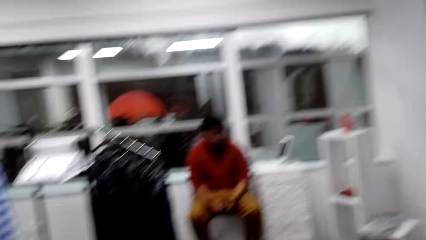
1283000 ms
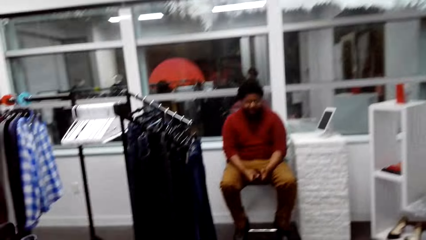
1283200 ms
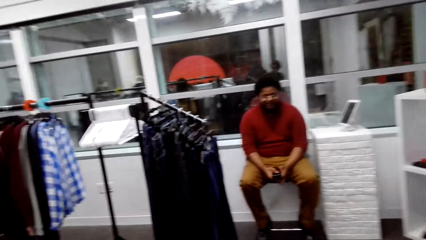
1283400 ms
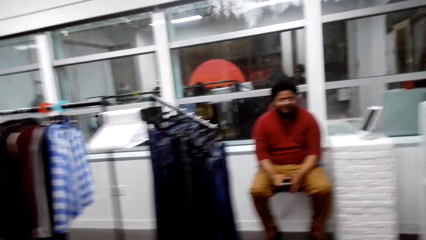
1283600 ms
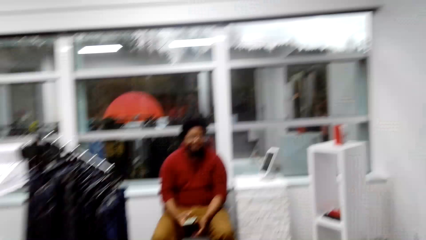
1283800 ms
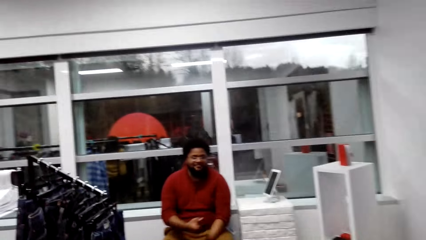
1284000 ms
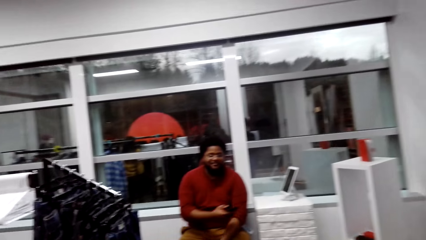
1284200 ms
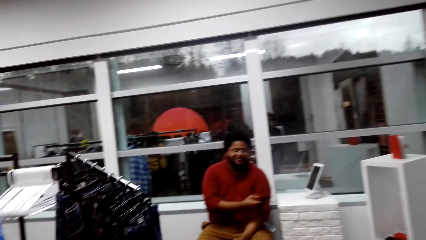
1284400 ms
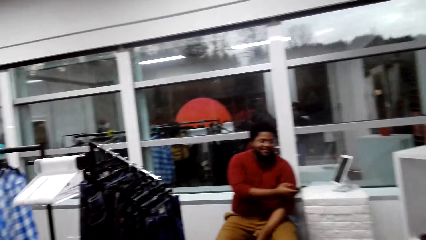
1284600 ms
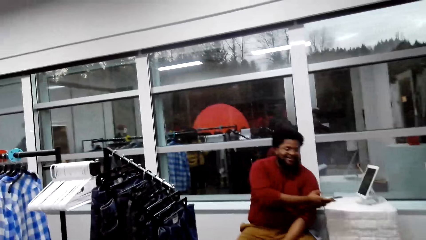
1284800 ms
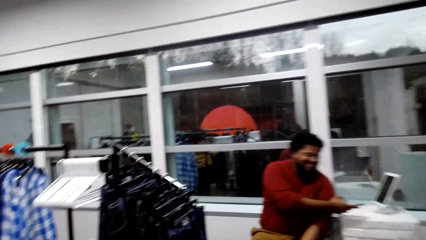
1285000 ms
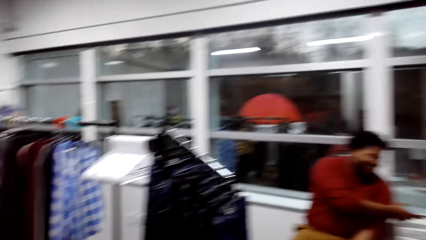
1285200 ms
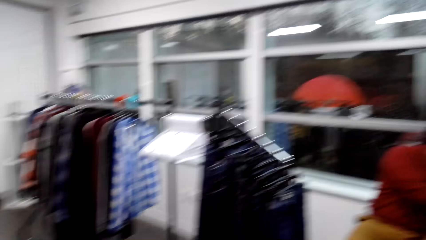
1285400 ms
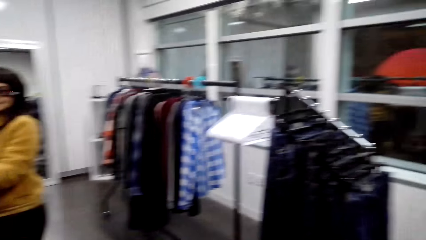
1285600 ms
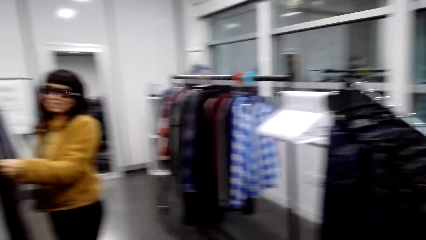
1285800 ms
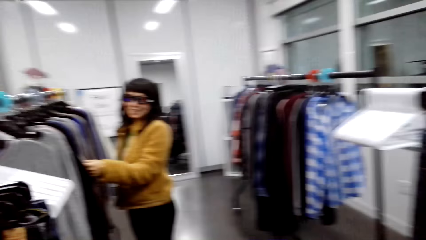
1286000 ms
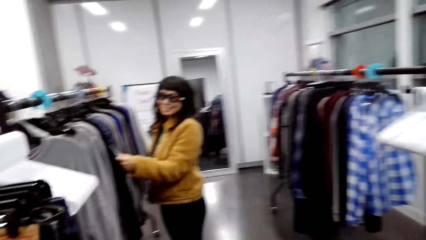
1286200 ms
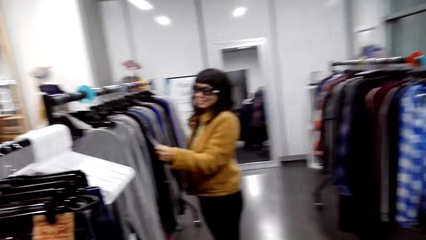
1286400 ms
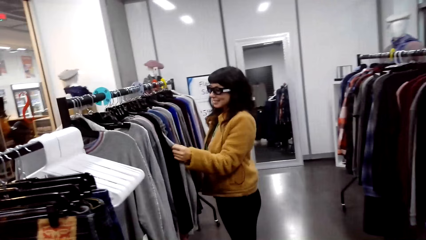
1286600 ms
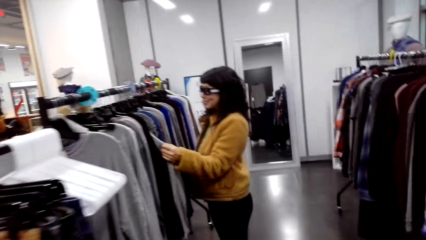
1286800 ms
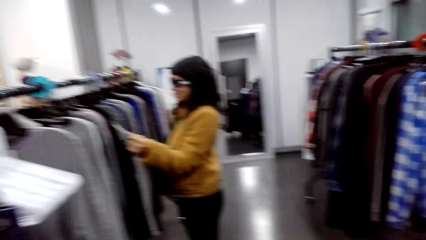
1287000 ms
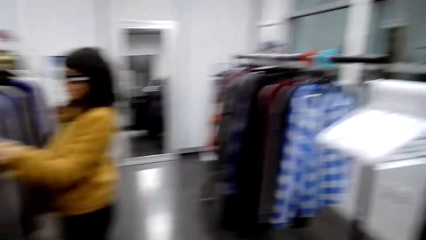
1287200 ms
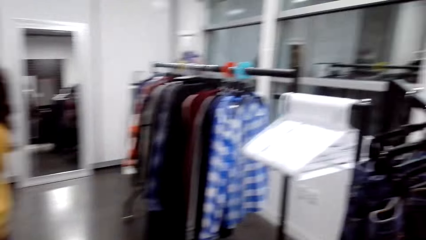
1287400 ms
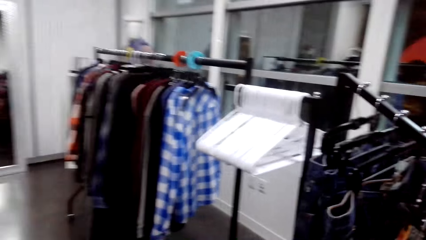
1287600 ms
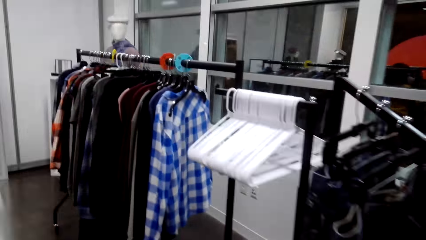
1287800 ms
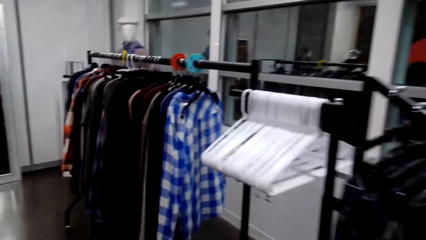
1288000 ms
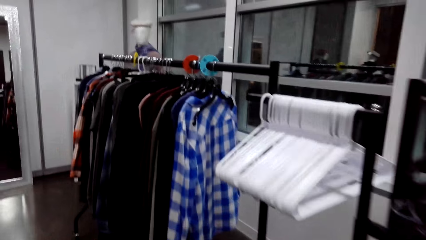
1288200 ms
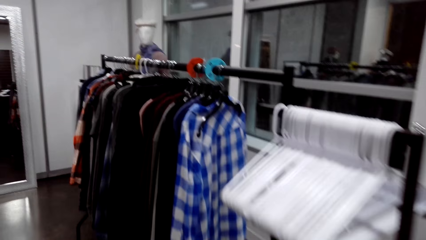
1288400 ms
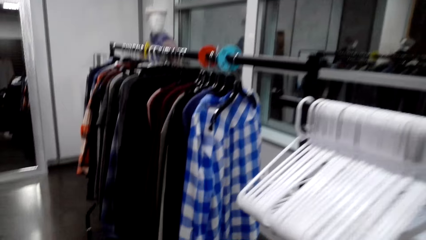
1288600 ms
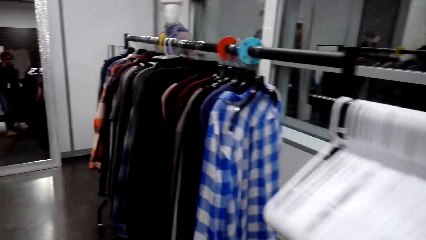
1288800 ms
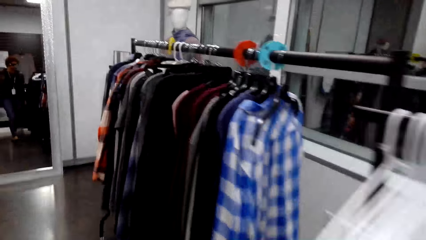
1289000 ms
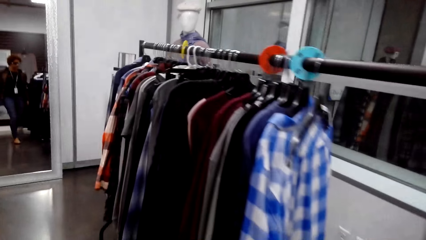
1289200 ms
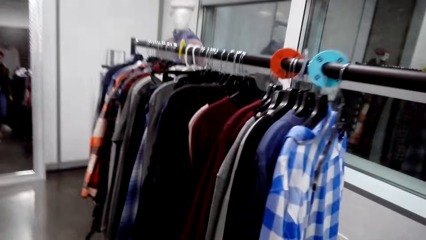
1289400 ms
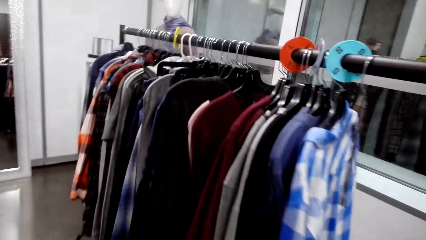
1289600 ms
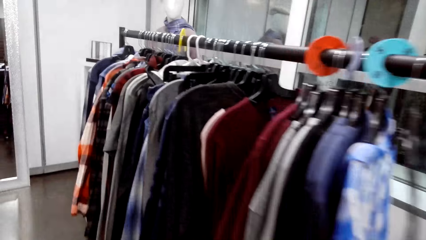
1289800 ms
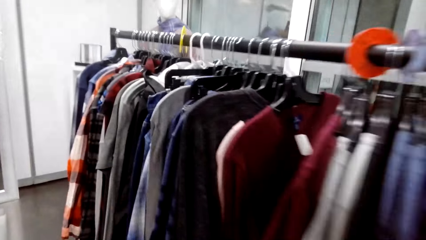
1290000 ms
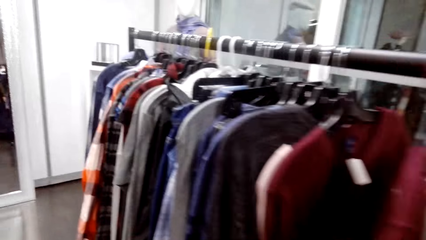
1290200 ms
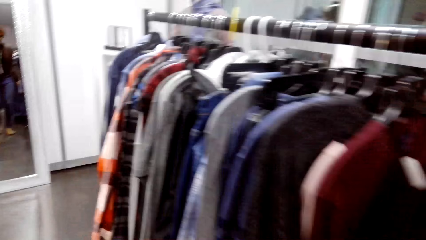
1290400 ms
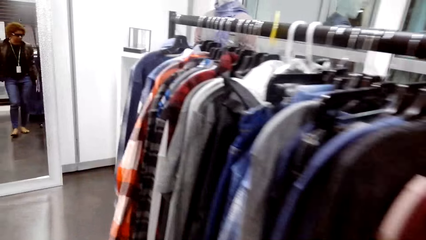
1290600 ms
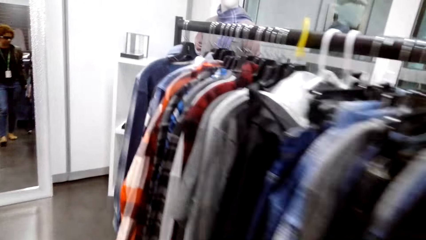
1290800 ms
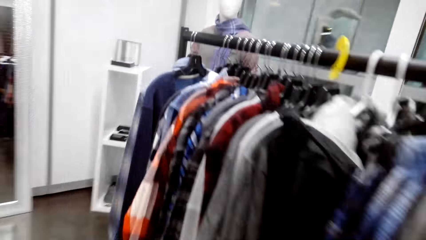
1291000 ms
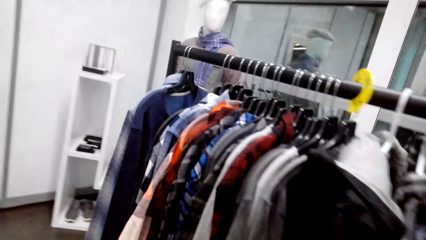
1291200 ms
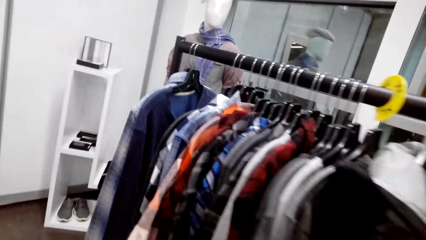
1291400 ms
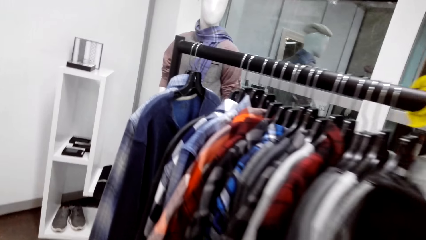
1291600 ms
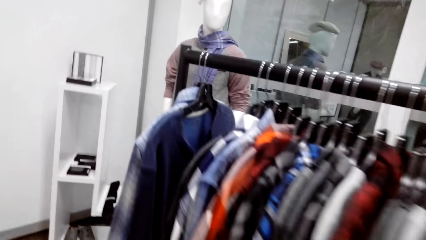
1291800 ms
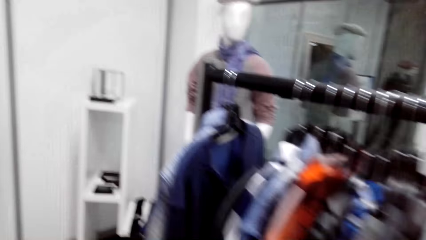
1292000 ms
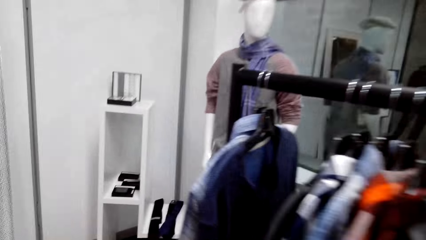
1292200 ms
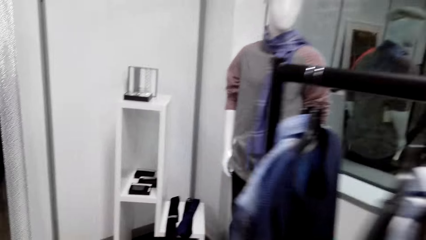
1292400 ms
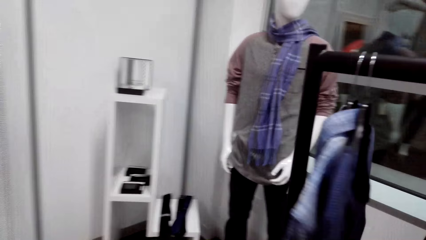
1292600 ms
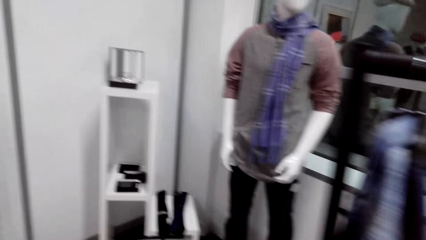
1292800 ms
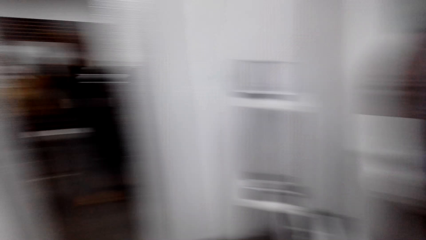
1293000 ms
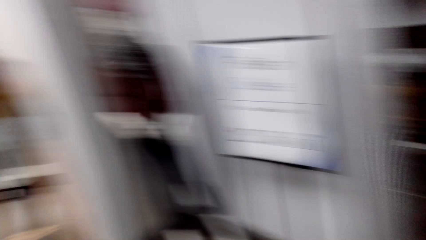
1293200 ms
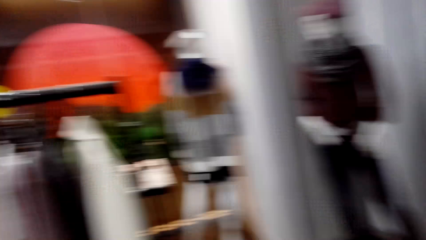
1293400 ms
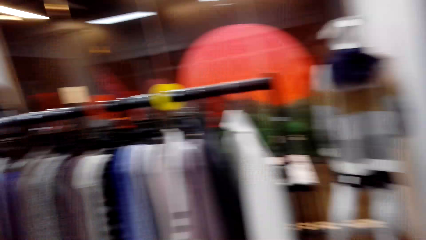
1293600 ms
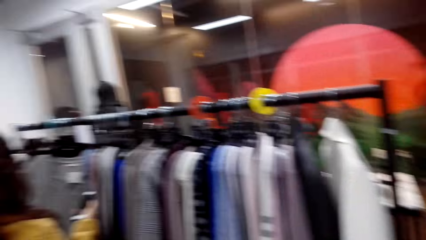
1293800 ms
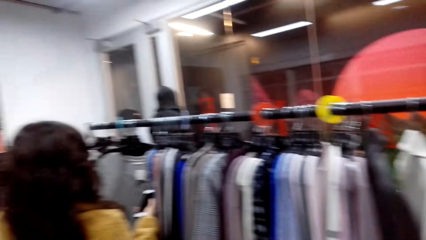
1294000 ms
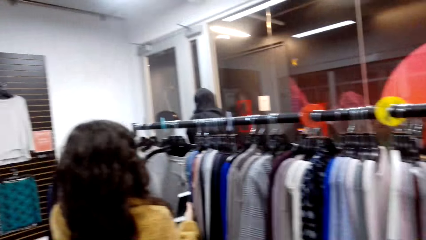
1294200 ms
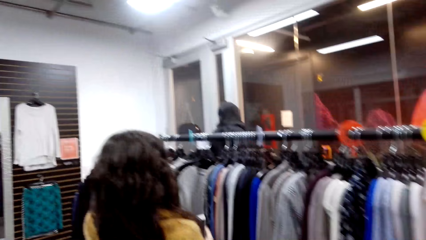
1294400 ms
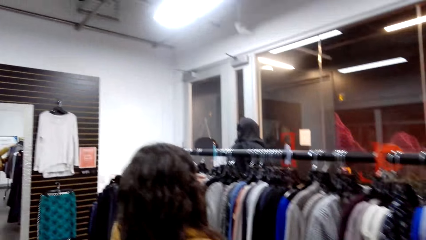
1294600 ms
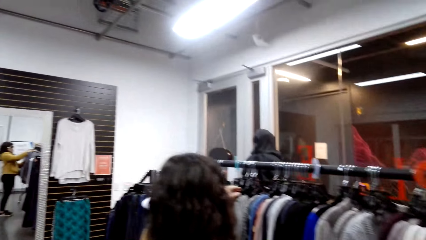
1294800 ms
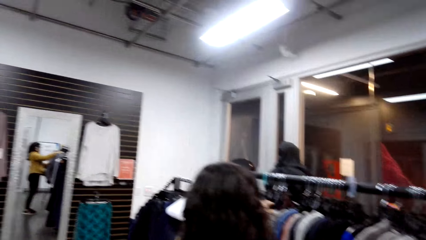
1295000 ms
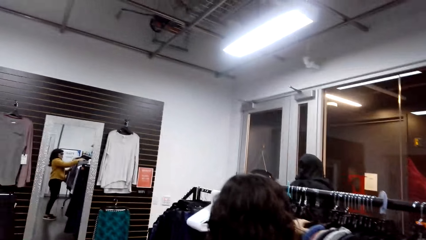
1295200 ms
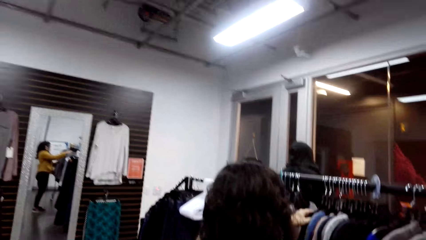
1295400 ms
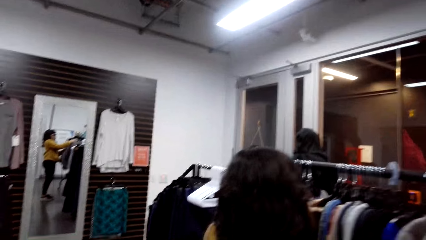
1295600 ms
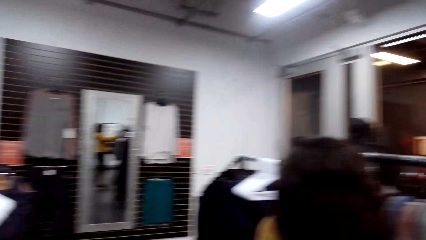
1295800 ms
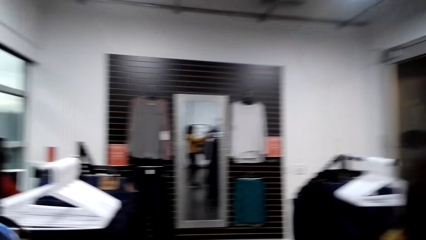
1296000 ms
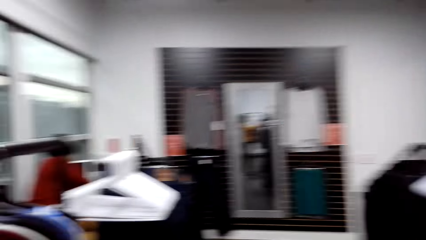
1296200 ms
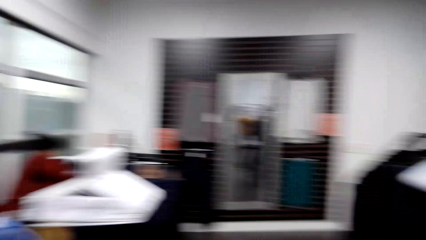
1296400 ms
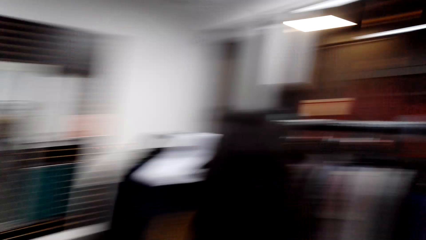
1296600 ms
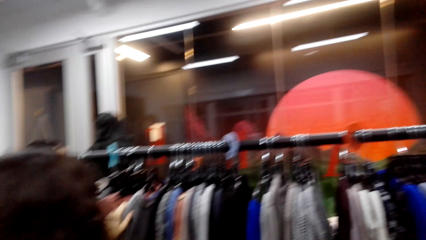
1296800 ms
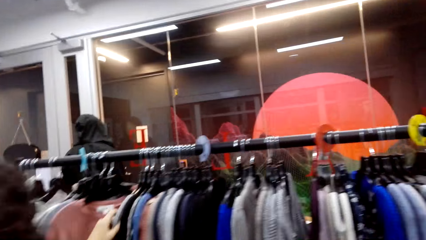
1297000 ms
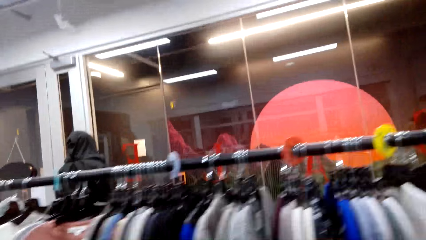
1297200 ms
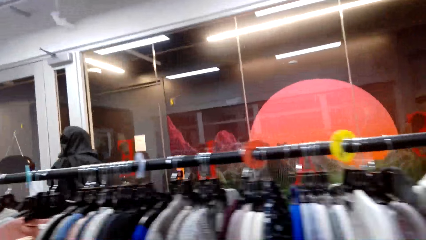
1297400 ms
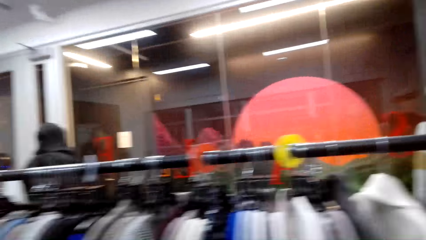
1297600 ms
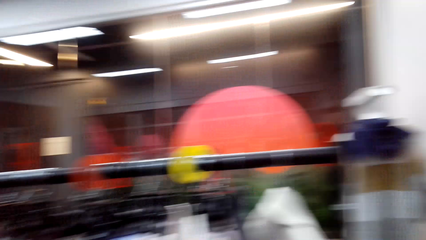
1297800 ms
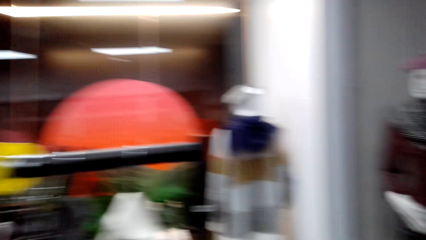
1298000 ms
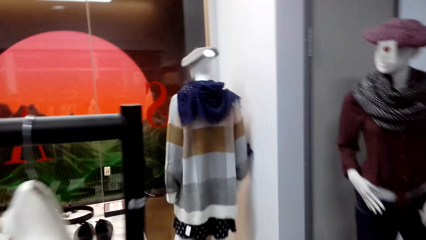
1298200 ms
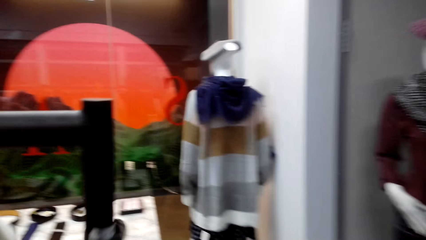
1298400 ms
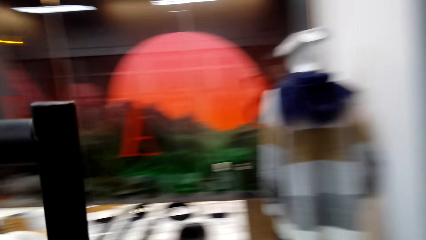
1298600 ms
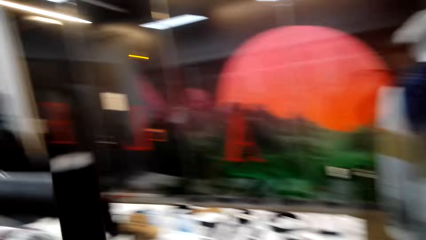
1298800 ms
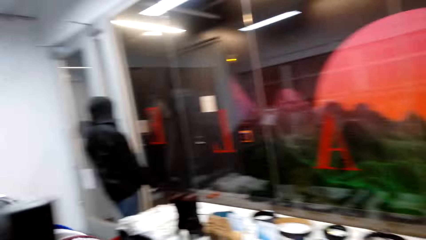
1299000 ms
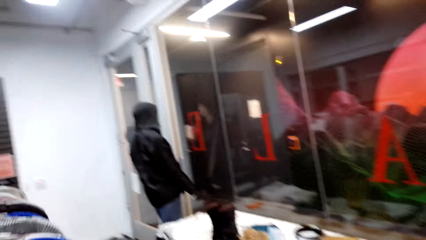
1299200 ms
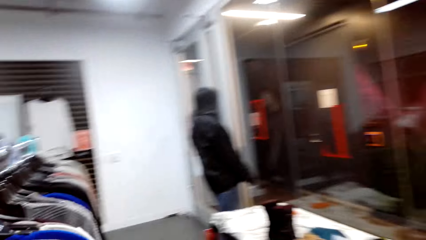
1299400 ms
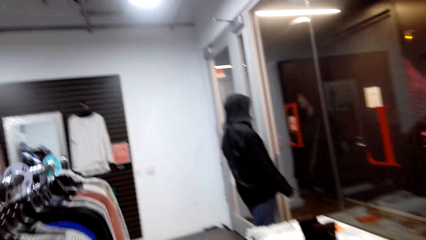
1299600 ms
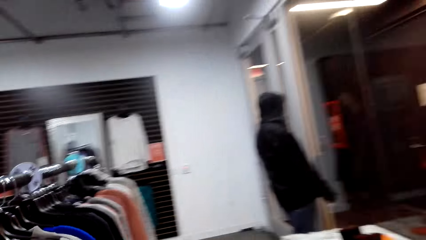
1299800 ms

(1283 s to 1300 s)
A woman touches the cloth on the clothing line. The camera wearer walks around.
